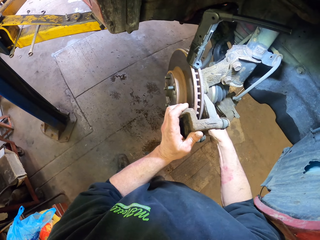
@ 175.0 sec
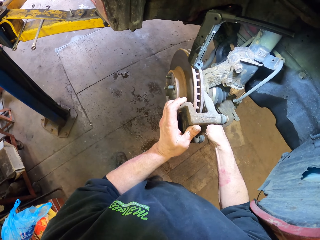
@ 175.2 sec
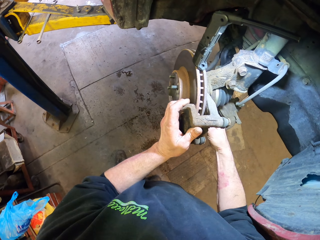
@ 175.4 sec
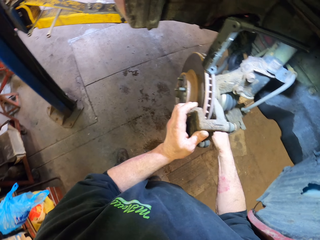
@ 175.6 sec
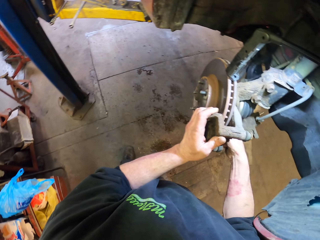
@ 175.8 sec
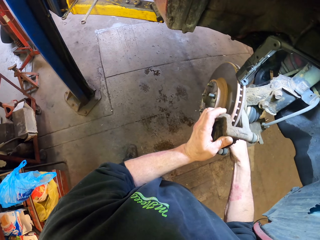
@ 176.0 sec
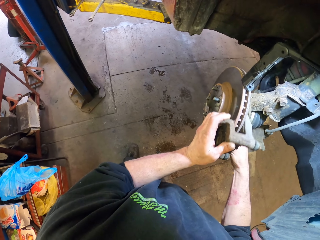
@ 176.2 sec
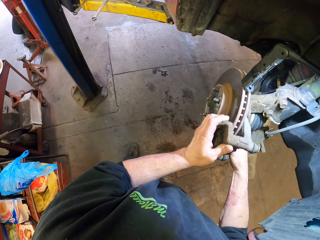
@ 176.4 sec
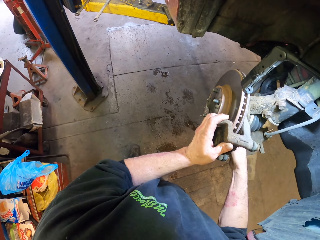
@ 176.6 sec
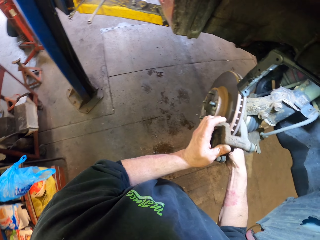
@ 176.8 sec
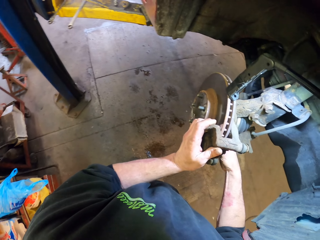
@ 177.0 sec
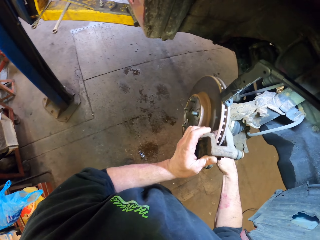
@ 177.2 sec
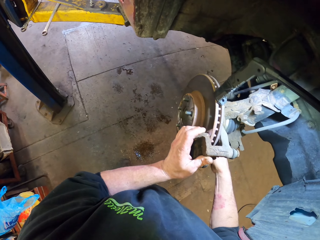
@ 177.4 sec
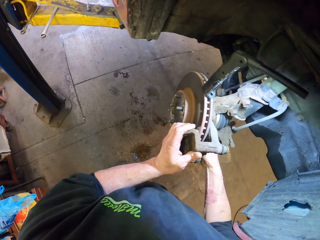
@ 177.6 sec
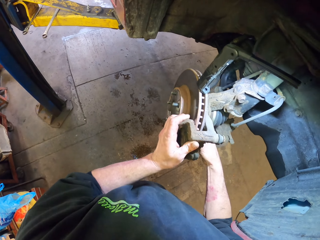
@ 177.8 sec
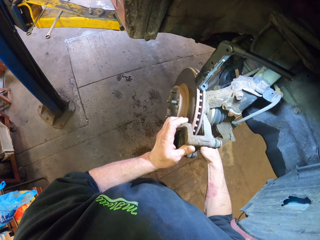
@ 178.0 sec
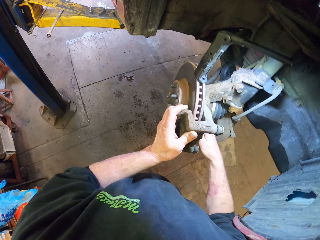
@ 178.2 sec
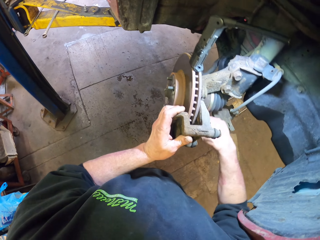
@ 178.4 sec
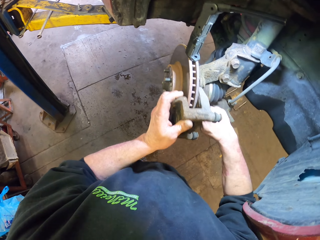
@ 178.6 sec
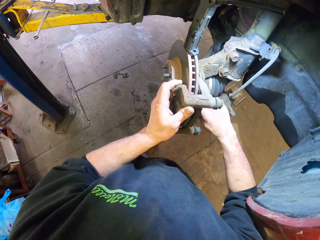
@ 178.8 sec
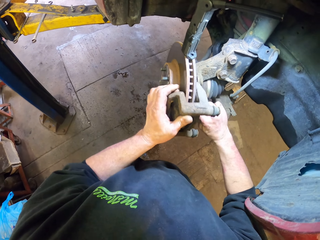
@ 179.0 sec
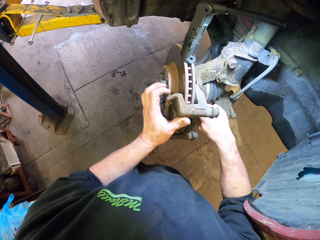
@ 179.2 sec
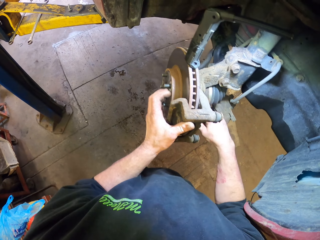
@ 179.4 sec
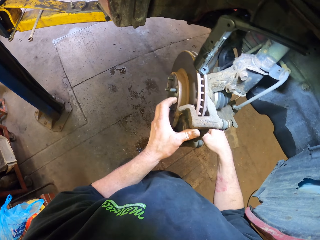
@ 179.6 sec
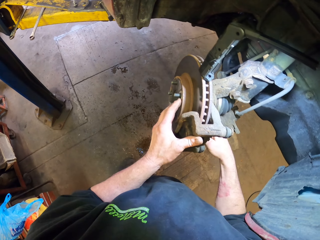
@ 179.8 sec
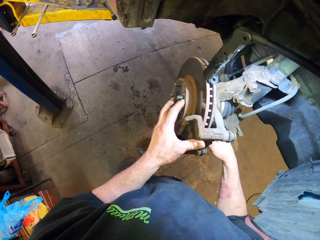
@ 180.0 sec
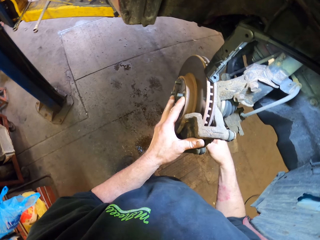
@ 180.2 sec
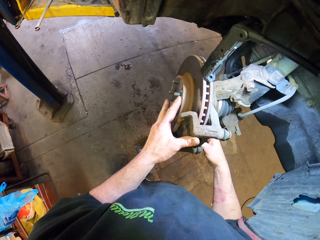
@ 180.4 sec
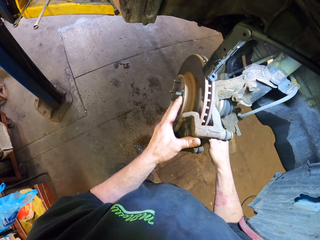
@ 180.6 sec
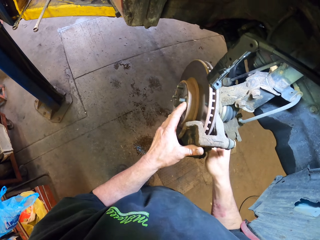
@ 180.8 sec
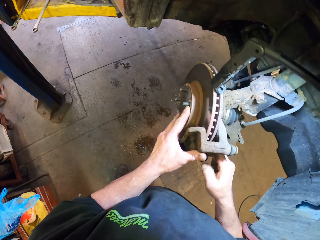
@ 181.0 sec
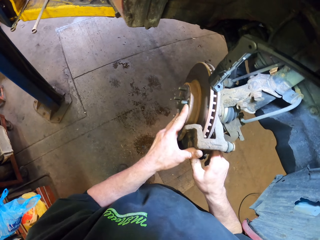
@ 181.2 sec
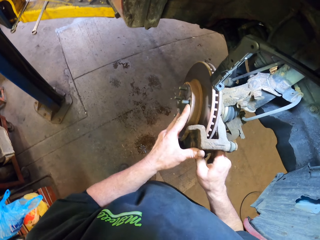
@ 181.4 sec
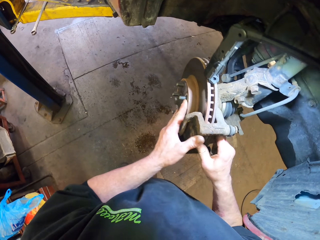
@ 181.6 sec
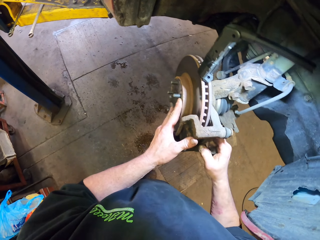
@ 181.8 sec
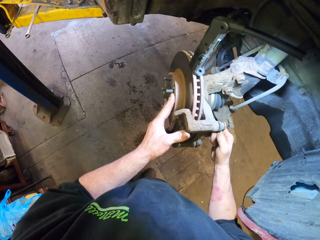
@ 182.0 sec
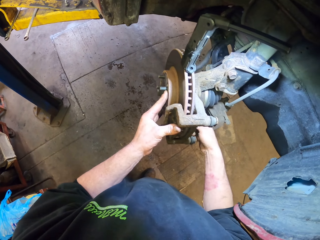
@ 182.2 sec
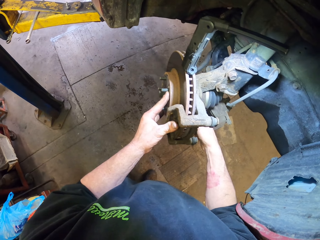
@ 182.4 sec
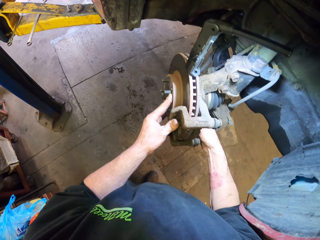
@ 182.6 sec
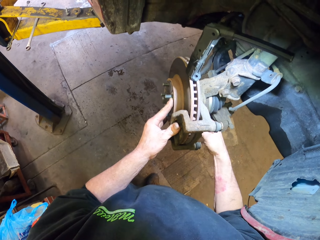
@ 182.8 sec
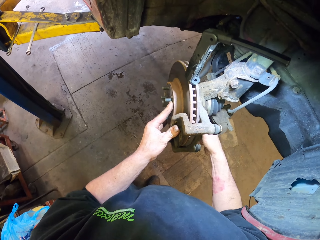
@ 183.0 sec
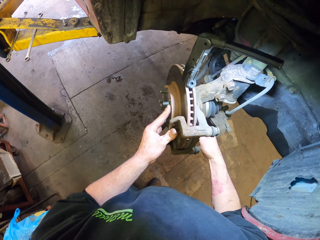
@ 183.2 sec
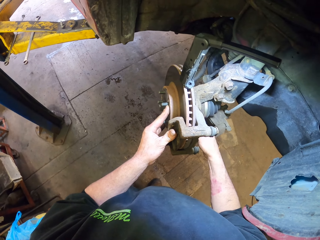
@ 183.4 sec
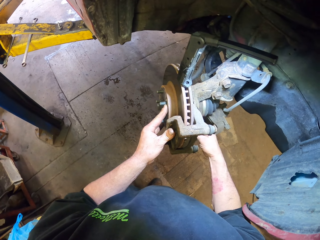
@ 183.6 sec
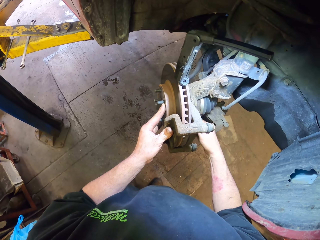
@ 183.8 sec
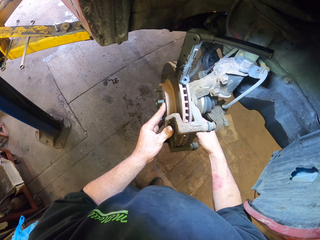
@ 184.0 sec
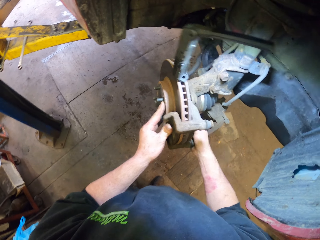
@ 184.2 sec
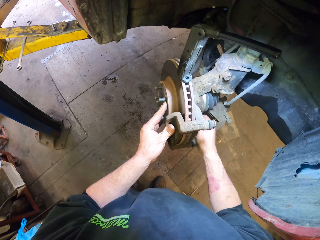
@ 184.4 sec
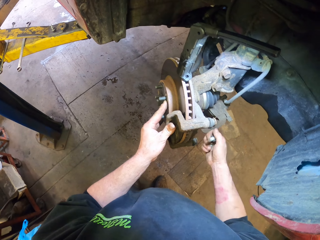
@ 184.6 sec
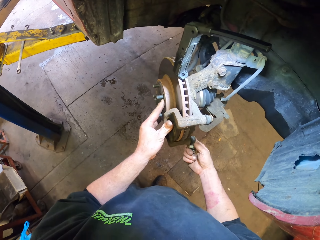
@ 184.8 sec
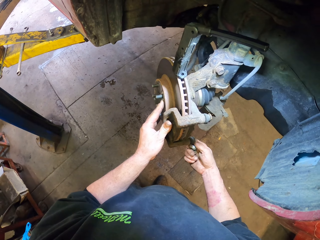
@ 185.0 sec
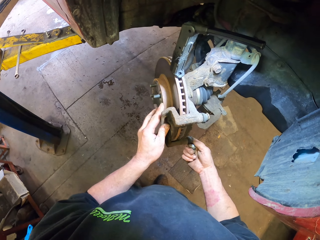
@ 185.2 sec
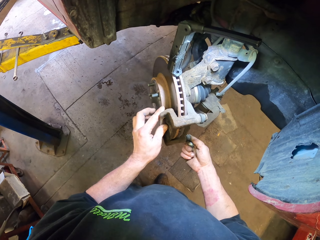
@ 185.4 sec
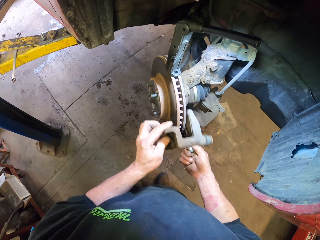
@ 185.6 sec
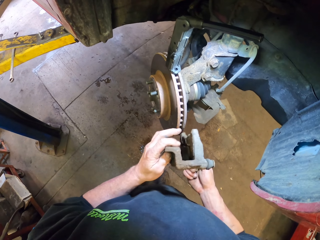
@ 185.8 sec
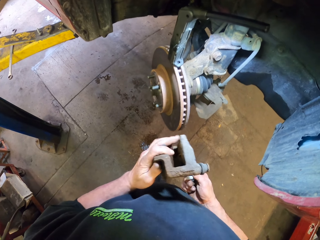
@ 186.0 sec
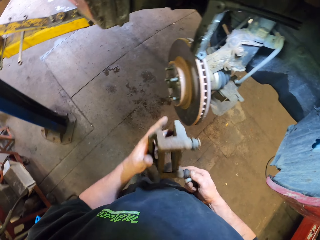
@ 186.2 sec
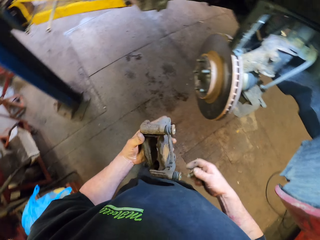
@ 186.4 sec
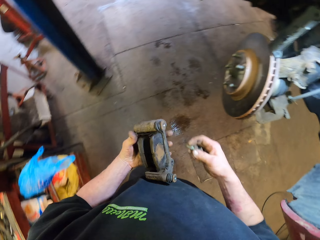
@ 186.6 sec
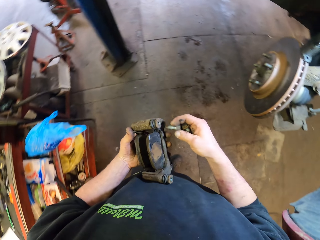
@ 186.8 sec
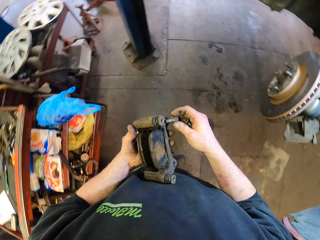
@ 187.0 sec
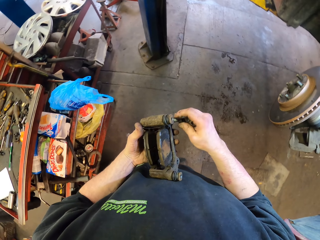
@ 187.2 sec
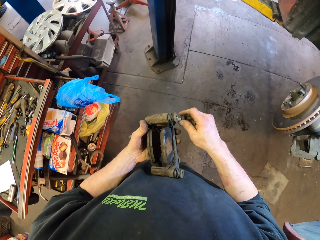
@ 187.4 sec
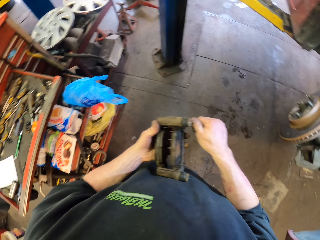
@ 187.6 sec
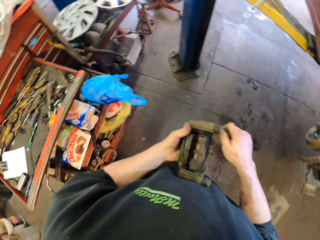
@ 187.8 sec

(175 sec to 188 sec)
The camera wearer loosens a nut. They remove the car brake. They remove the part. They put the bolt on the car brake.

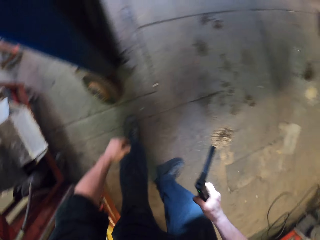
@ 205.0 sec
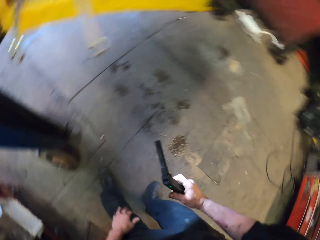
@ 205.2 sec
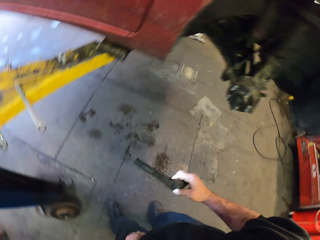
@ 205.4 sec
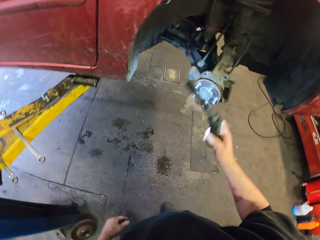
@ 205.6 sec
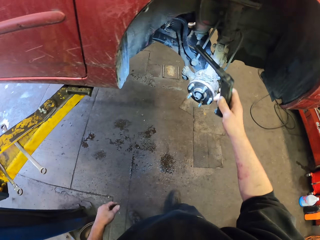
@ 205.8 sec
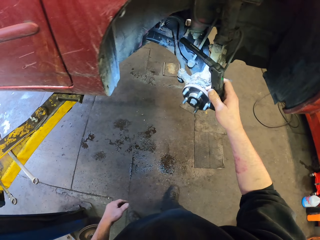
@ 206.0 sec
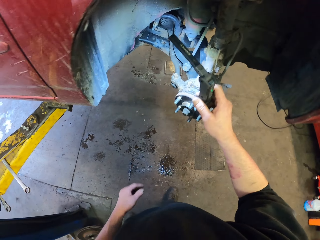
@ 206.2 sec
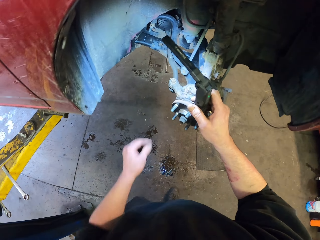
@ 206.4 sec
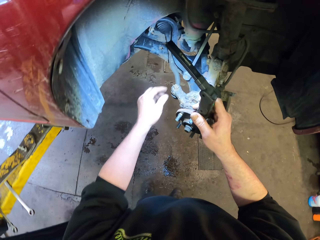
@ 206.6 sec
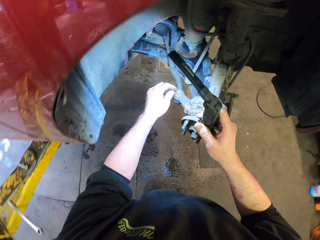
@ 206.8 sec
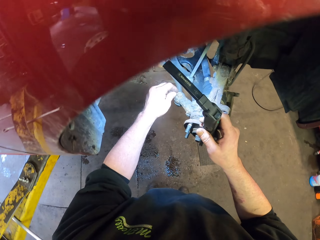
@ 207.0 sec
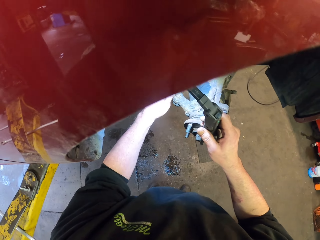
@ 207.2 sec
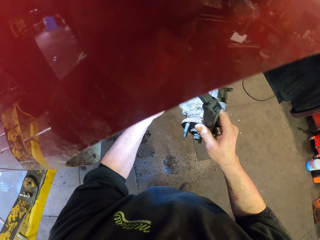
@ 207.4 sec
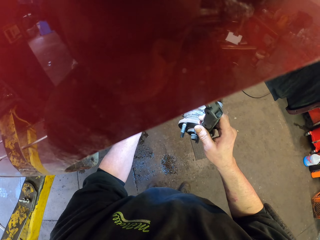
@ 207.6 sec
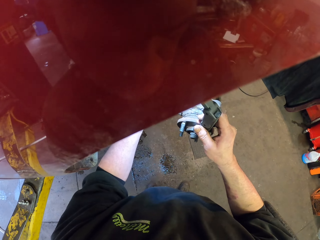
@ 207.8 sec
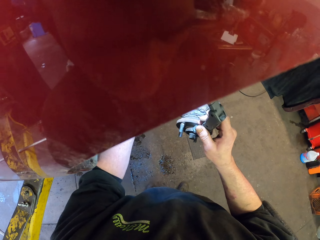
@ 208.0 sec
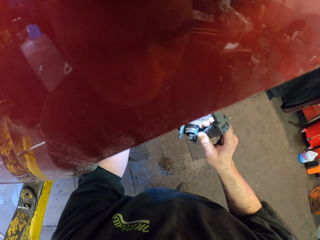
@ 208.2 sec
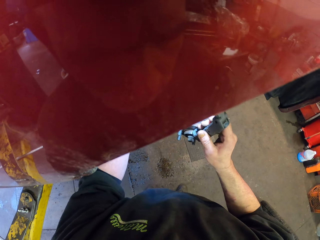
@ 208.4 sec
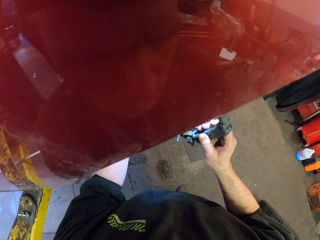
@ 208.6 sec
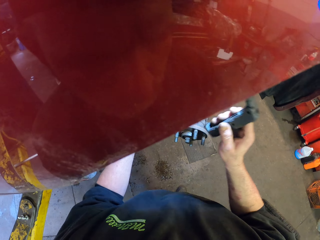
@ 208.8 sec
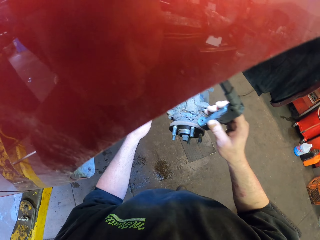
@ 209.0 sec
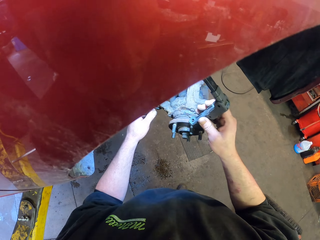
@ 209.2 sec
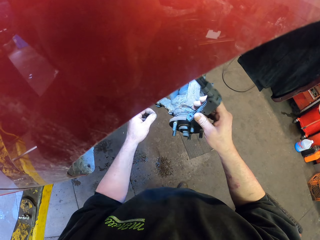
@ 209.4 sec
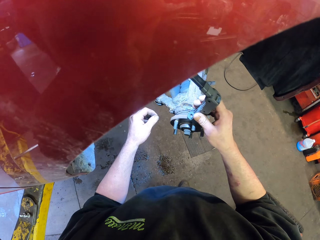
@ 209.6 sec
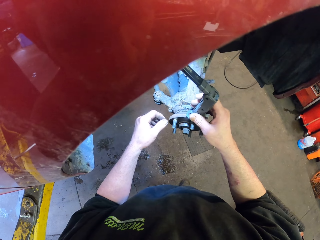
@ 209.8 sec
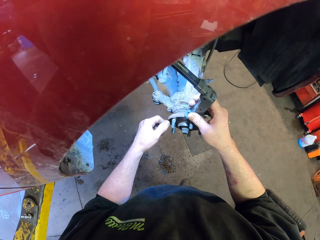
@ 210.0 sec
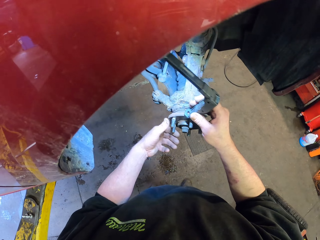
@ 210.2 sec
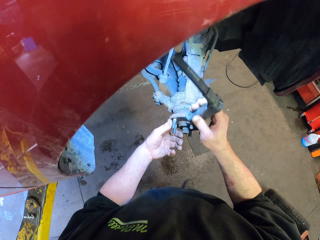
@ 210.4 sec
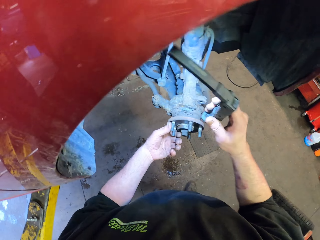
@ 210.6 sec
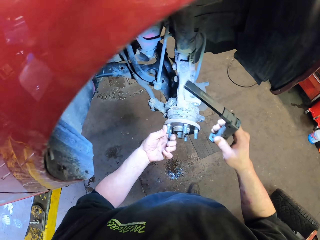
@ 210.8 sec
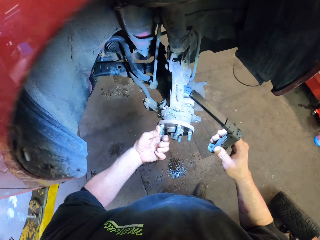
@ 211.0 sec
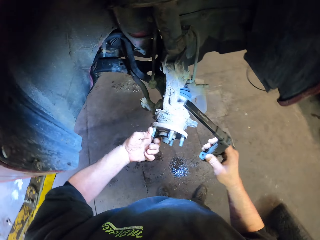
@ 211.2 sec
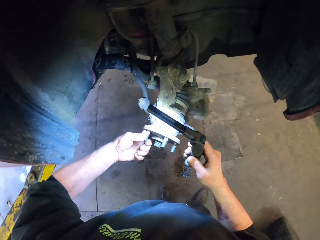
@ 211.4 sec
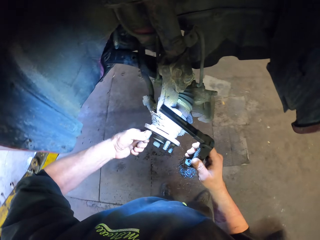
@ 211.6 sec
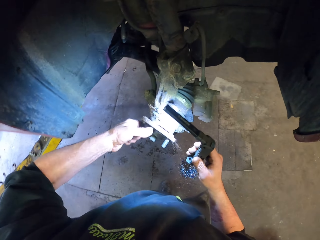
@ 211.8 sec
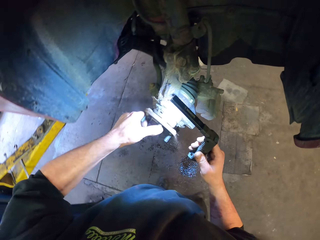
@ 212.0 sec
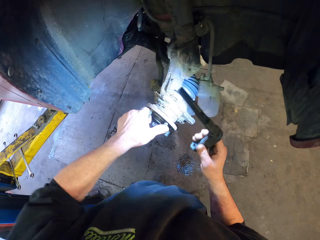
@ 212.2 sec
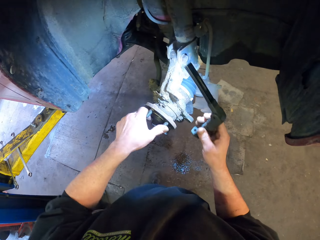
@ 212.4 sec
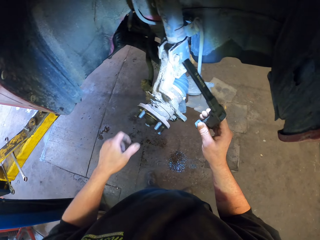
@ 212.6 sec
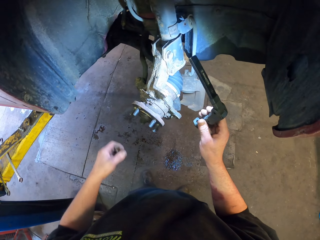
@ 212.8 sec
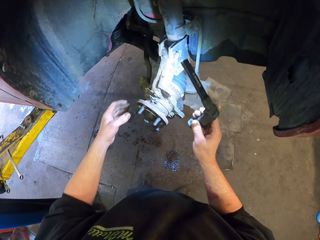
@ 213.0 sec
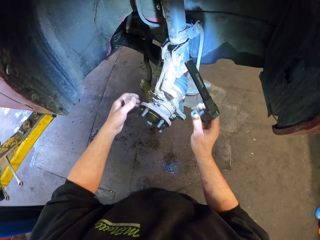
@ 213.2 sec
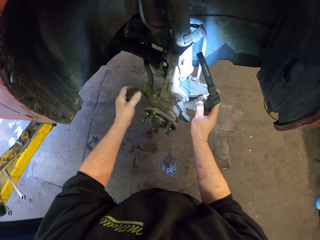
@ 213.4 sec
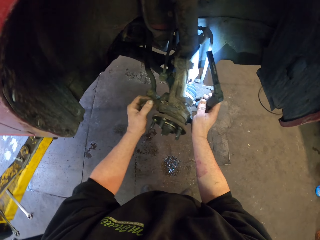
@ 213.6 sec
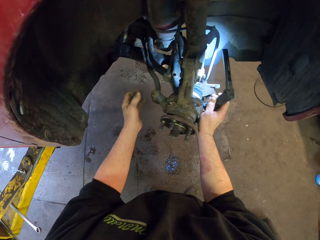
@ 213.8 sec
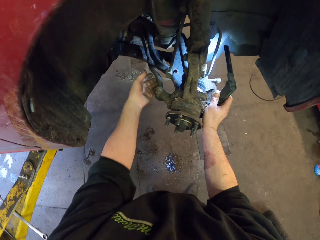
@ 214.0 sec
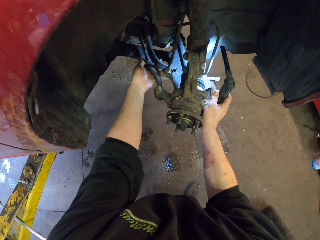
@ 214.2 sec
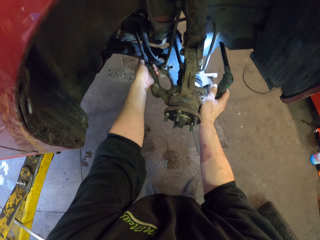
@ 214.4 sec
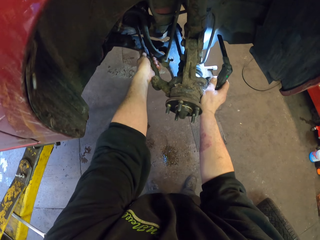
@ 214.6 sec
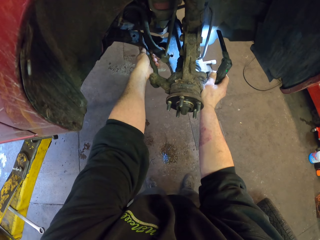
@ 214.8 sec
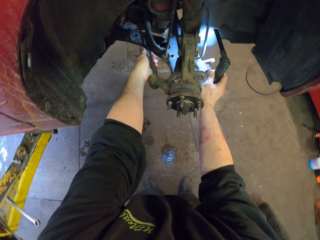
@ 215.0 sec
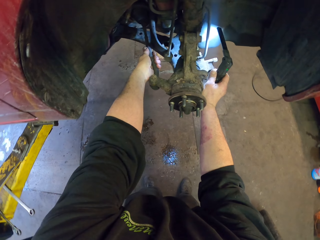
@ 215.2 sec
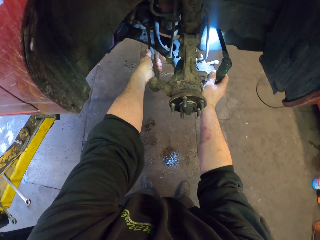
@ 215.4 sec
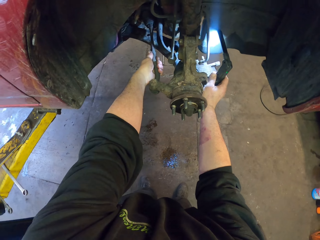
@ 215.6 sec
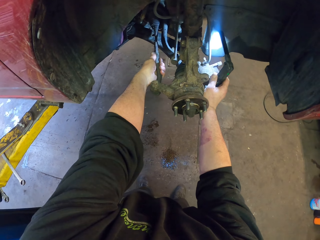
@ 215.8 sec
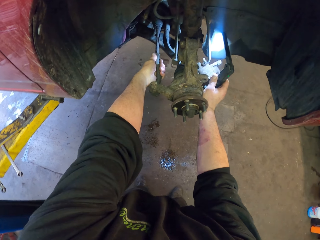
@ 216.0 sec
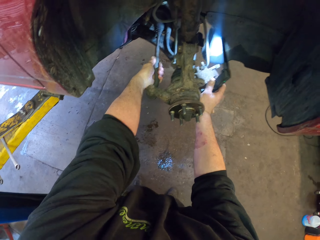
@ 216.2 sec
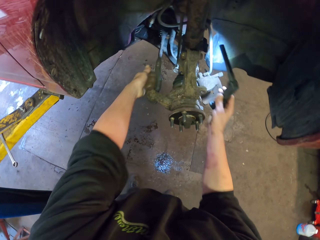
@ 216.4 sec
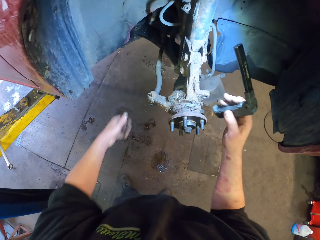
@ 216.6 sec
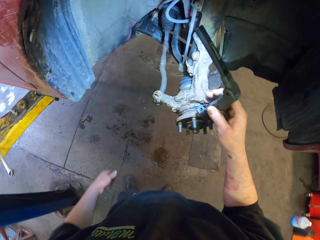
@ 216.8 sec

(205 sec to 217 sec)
The camera wearer spots the vehicle. They touch something. They hold the vehicle. They mount the torch on the vehicle. They hold the wheel part. They turn the wheel part. They pull a pipe.
